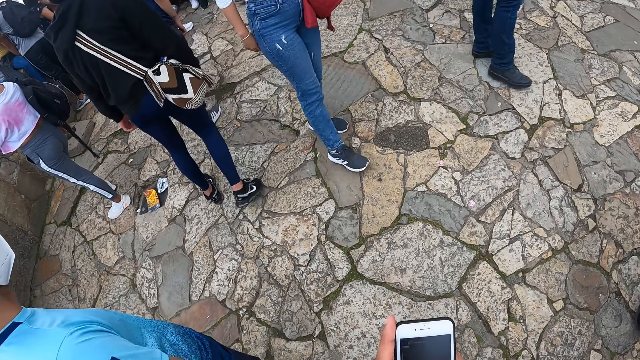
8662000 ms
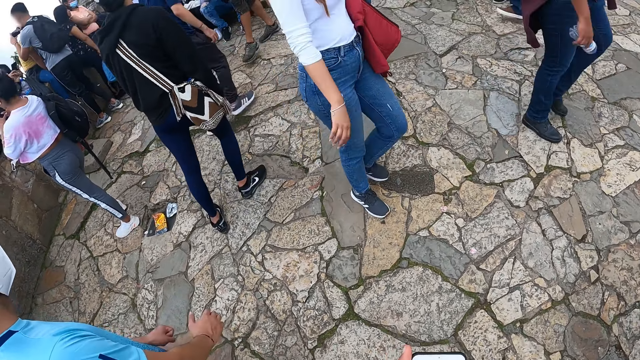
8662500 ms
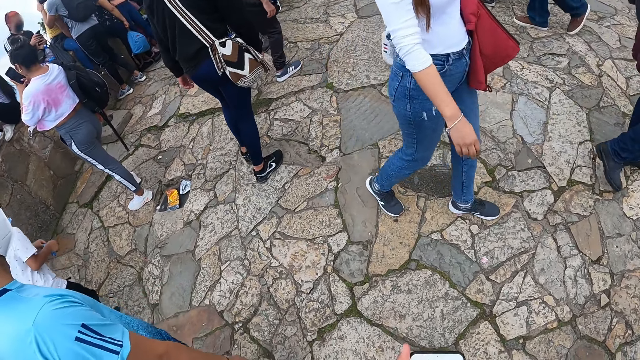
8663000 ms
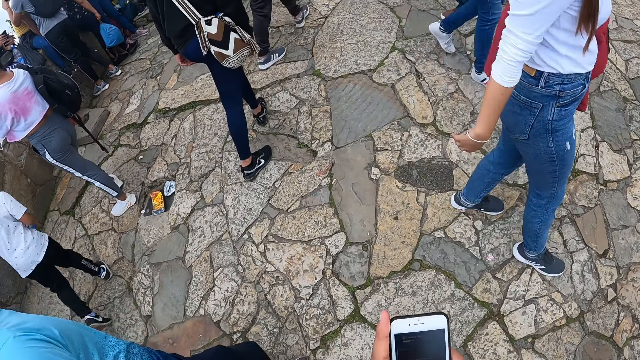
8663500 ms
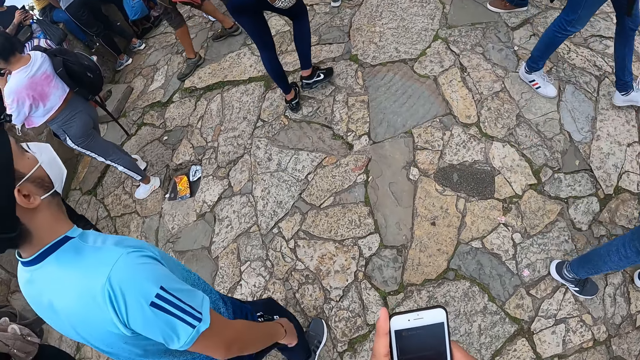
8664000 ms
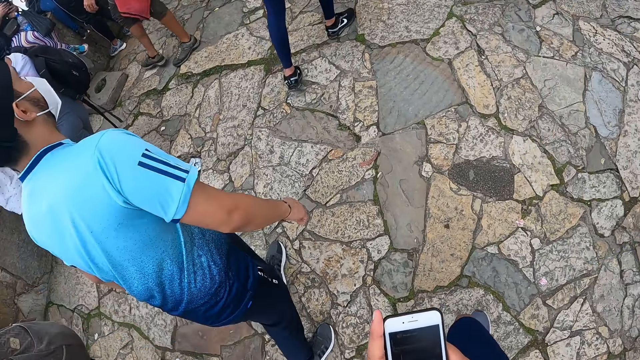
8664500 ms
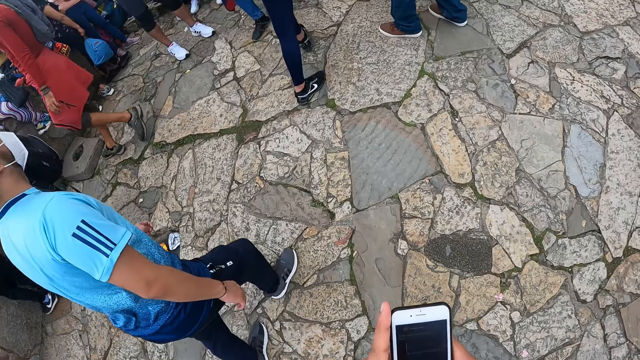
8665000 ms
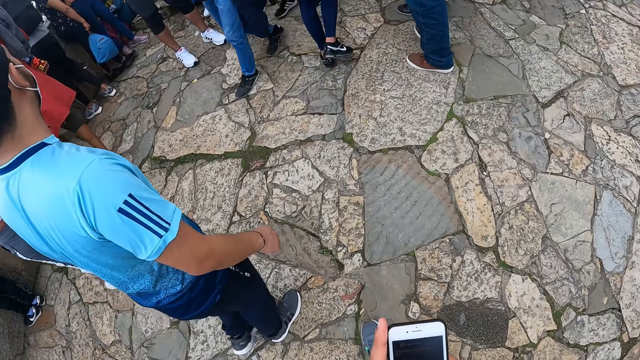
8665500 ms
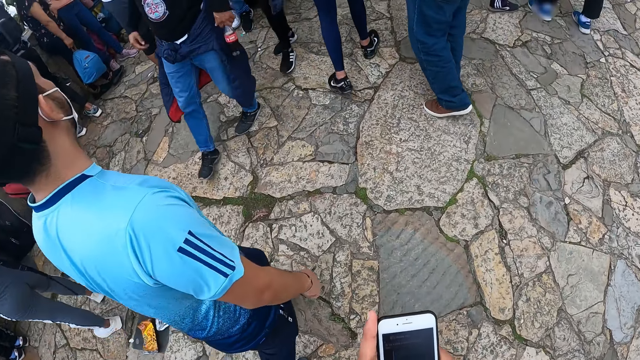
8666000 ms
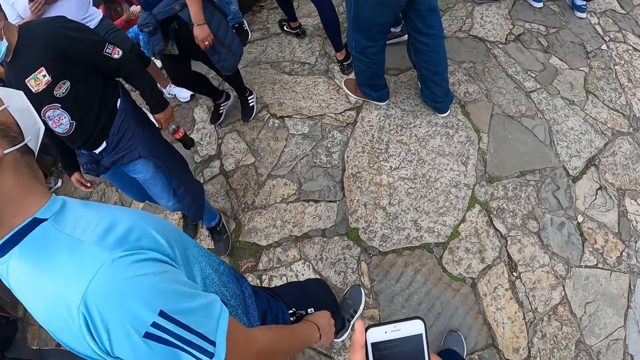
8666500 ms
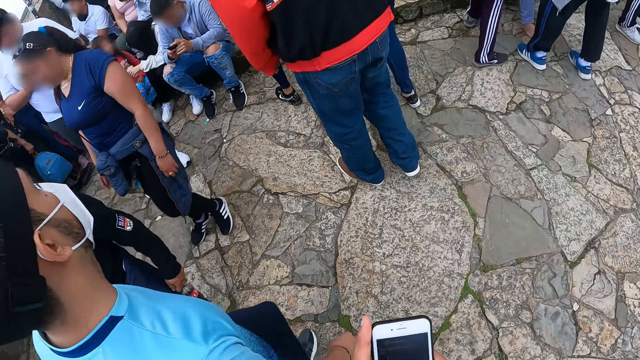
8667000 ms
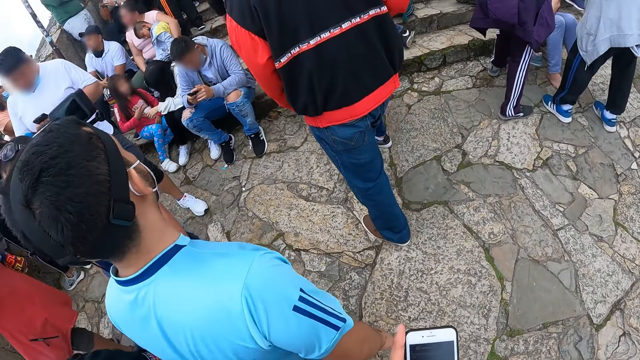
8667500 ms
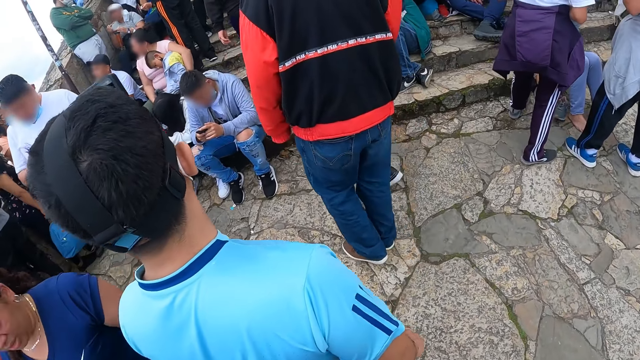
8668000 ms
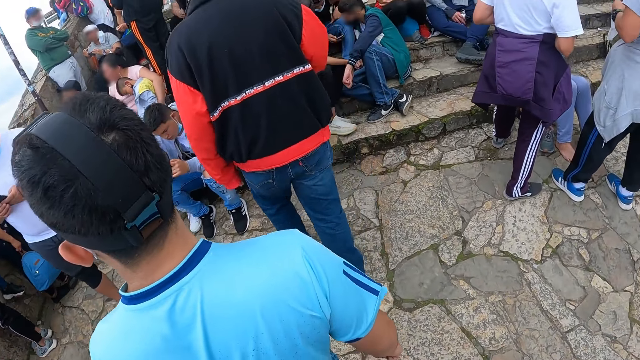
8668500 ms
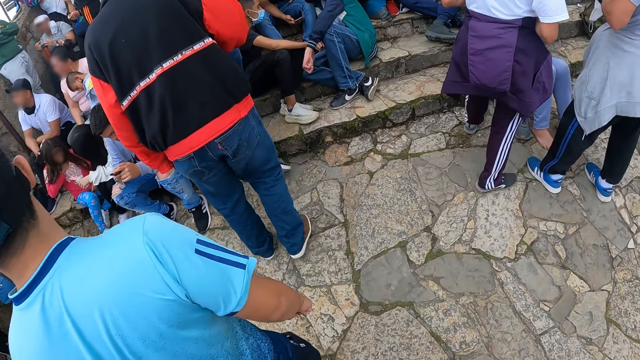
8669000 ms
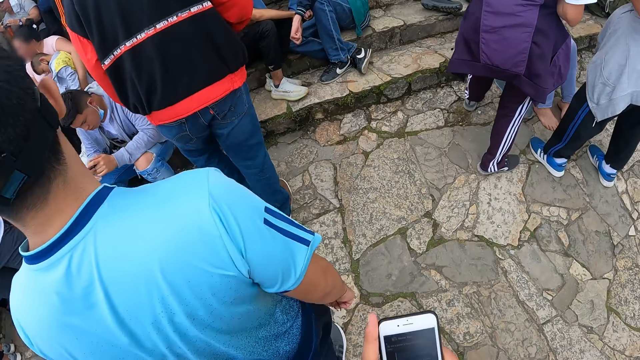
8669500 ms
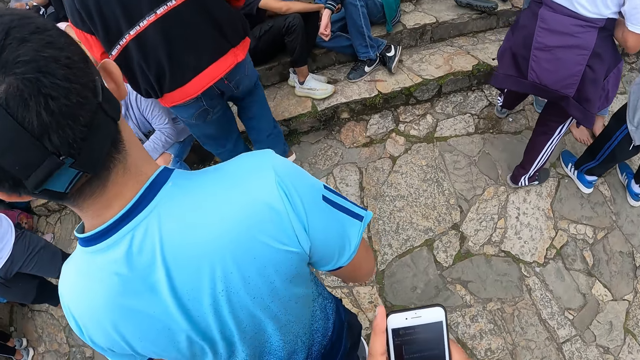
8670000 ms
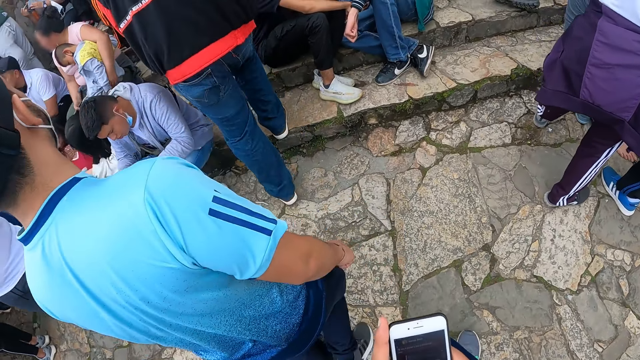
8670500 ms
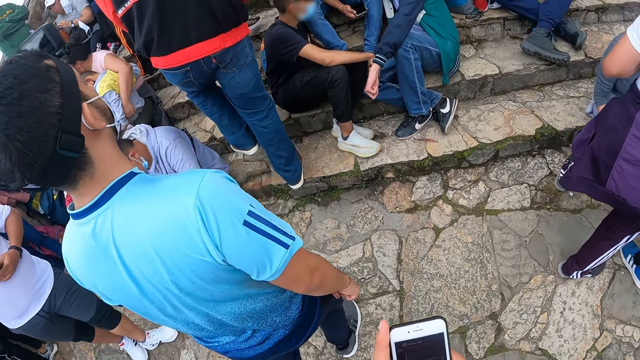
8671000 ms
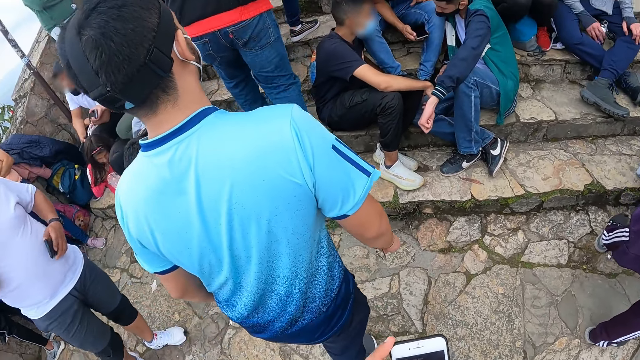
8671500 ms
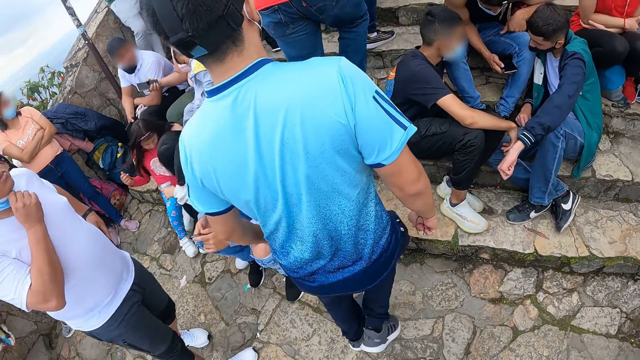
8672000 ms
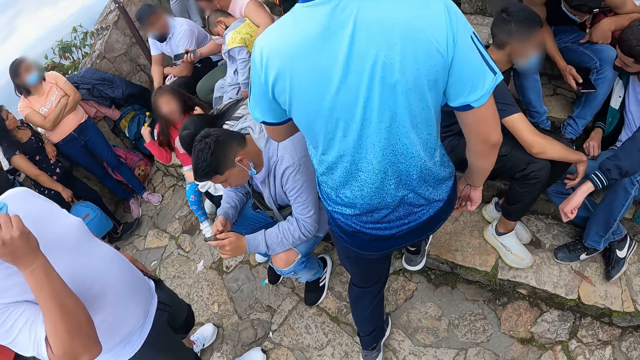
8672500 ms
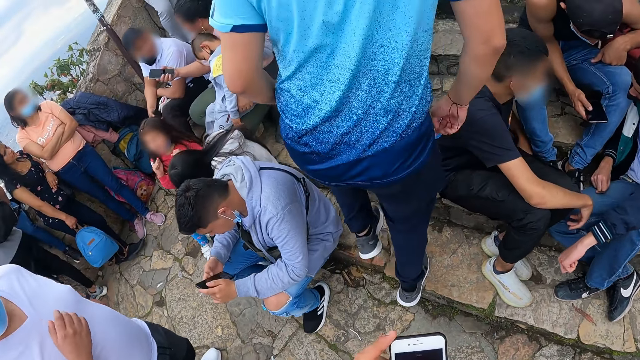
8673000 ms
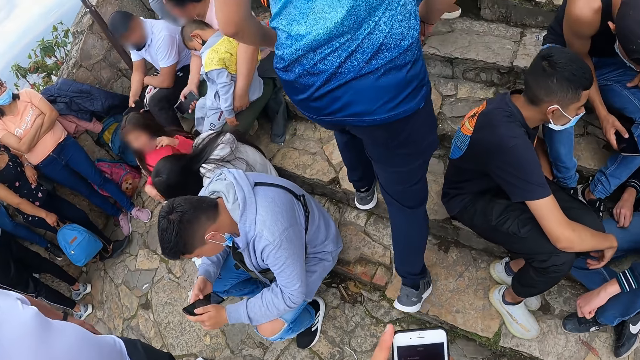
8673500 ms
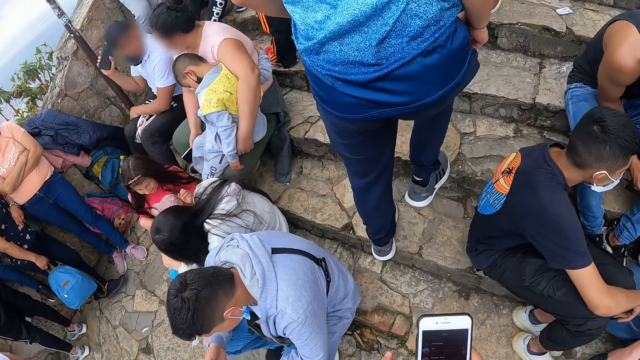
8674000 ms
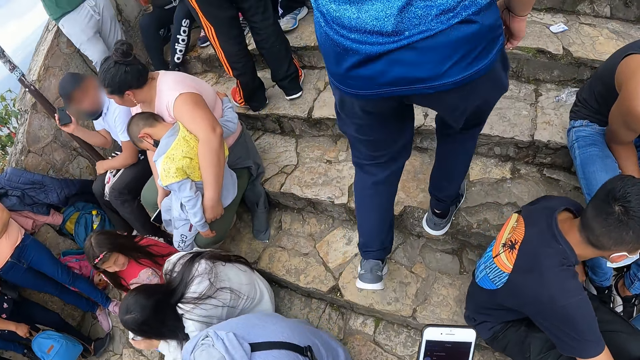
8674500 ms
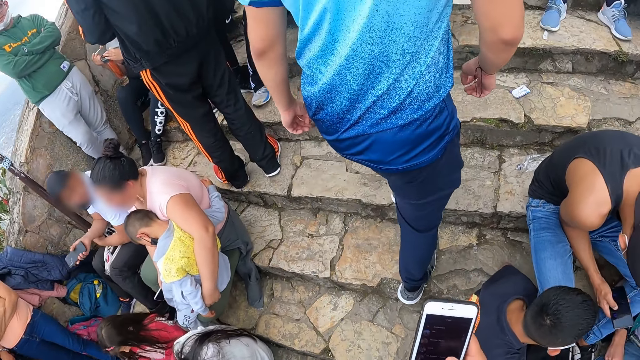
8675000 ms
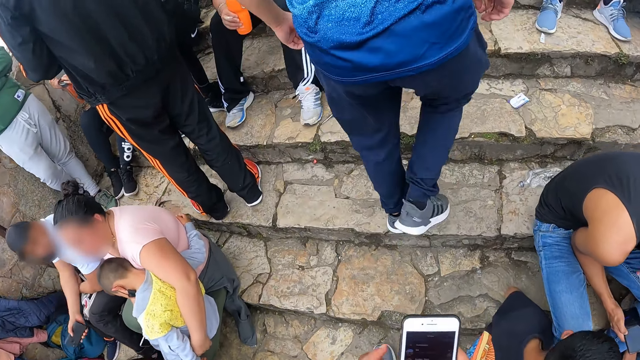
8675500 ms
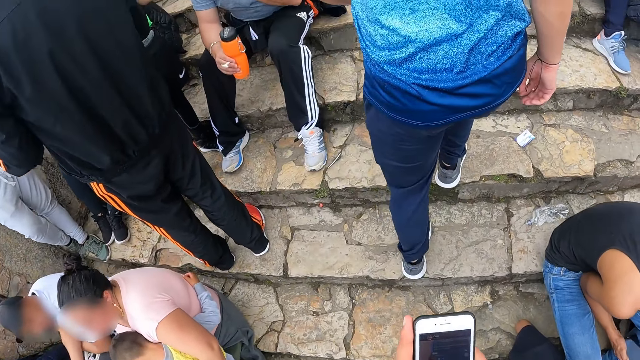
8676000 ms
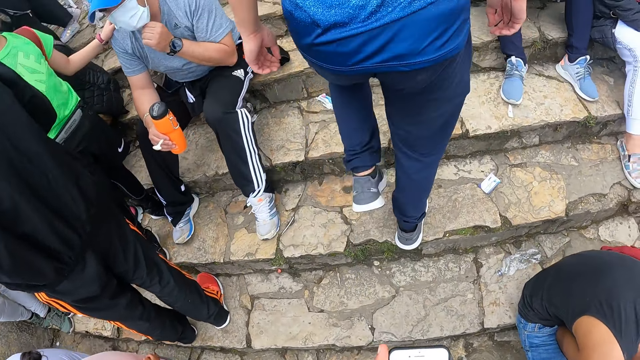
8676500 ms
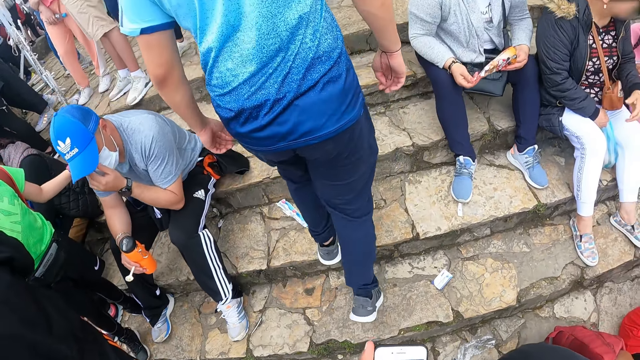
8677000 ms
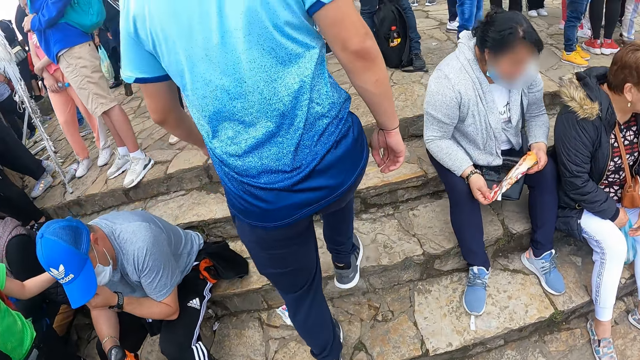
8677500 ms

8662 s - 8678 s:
The camera wearer walks forward. They walk up the stairs with a man, another man, and a third man.

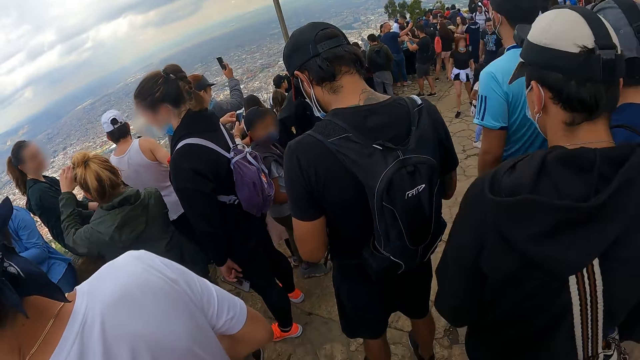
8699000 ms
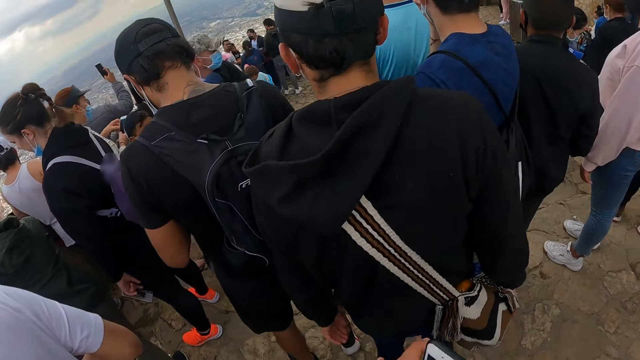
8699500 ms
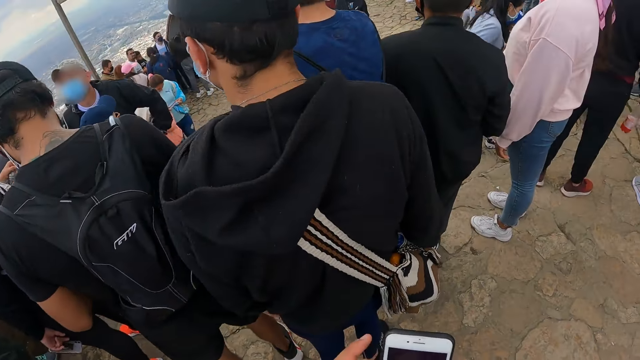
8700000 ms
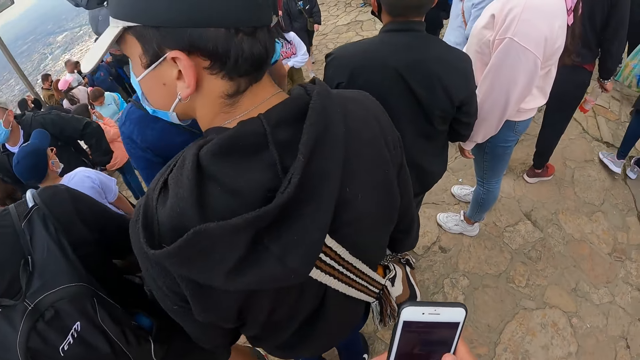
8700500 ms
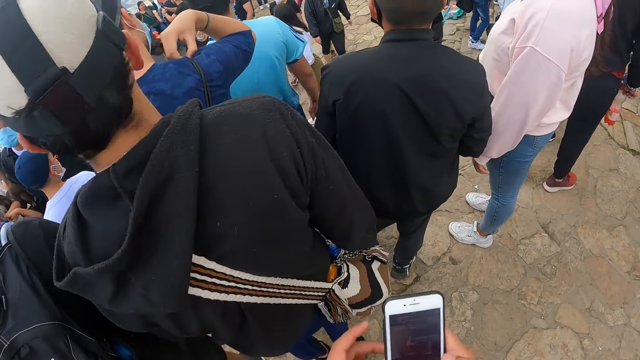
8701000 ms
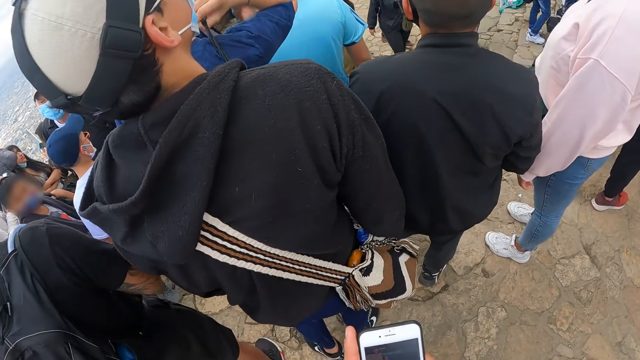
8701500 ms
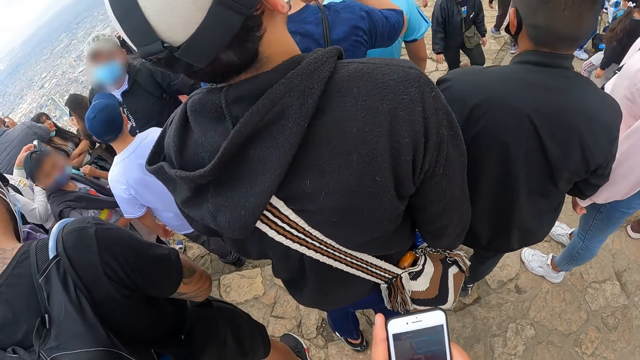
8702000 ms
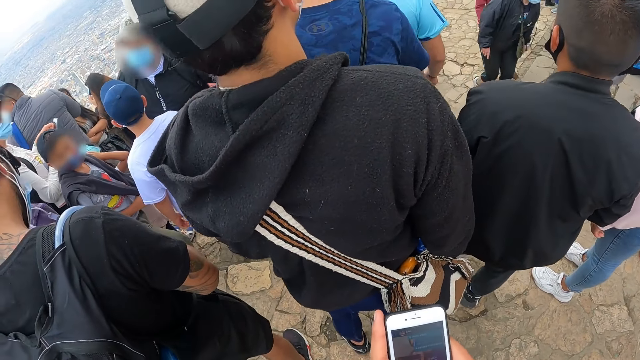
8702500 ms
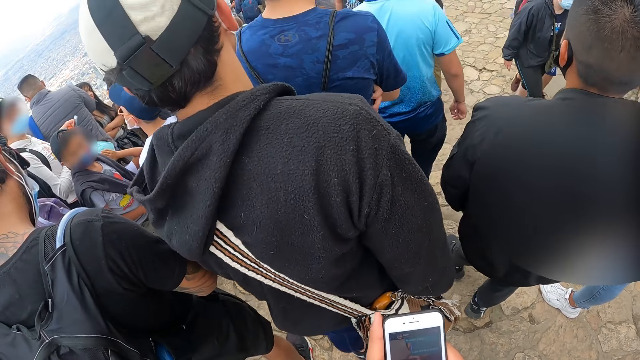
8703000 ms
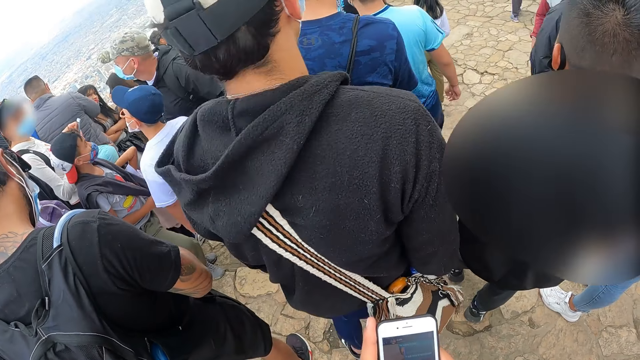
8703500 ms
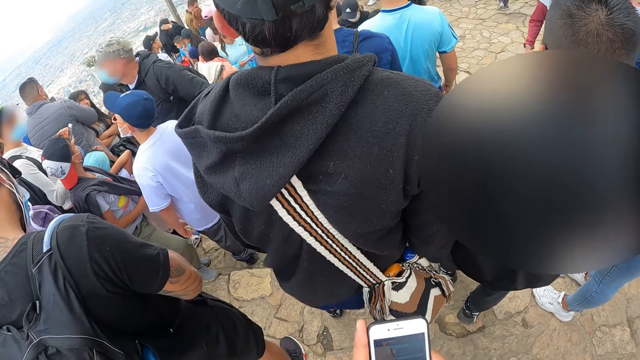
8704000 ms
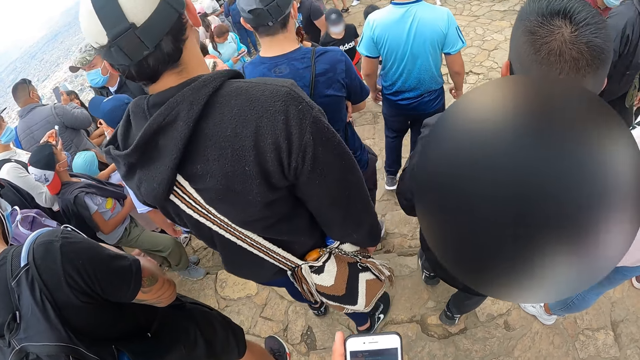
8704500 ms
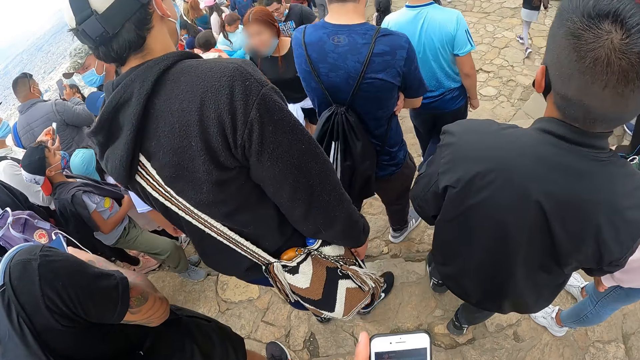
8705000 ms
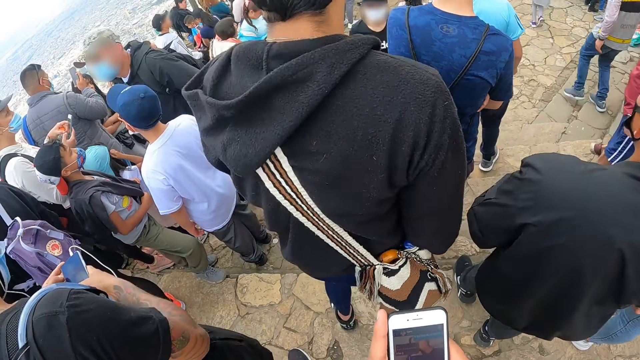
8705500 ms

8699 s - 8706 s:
The camera wearer uses the phone.
